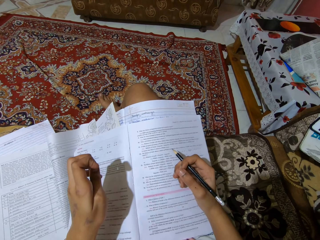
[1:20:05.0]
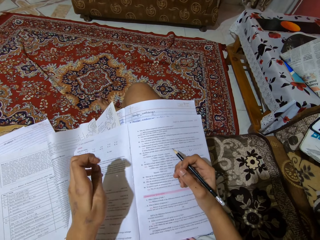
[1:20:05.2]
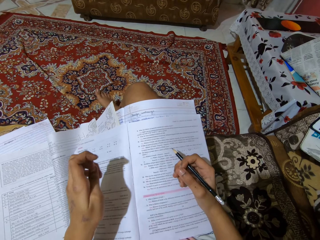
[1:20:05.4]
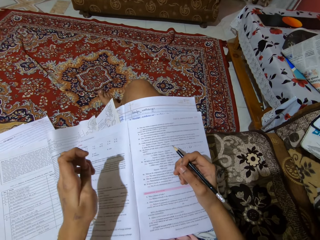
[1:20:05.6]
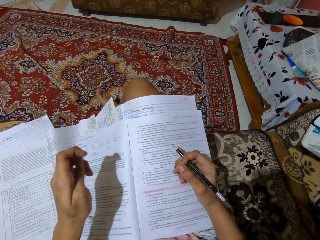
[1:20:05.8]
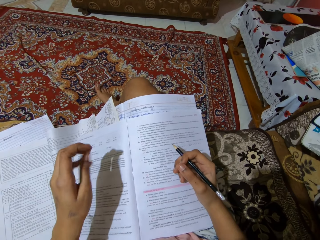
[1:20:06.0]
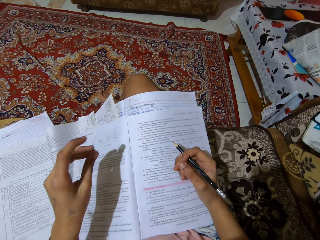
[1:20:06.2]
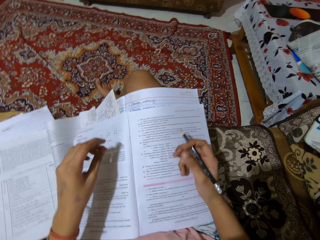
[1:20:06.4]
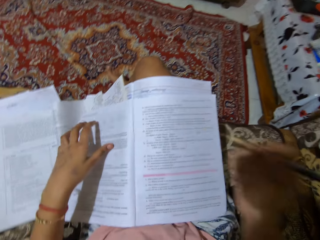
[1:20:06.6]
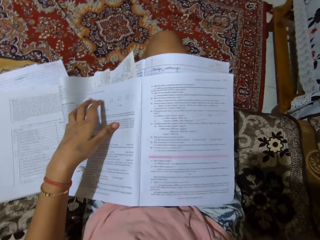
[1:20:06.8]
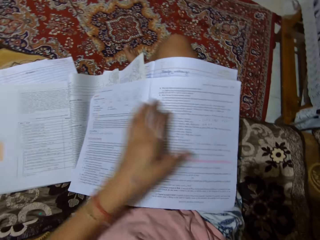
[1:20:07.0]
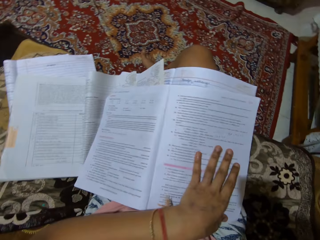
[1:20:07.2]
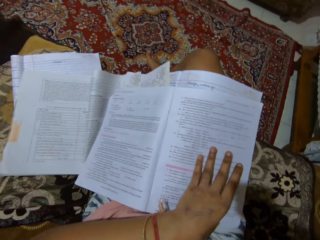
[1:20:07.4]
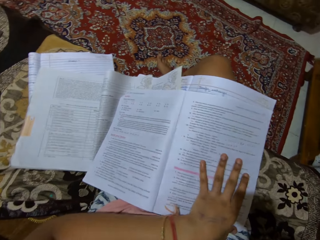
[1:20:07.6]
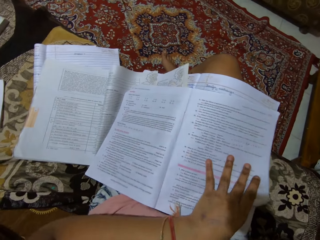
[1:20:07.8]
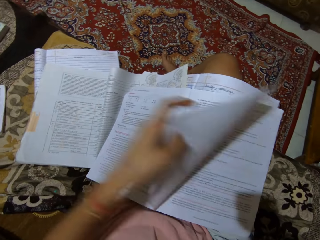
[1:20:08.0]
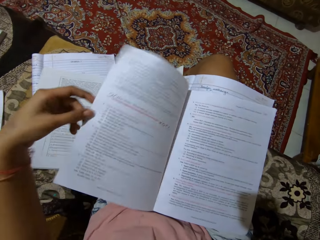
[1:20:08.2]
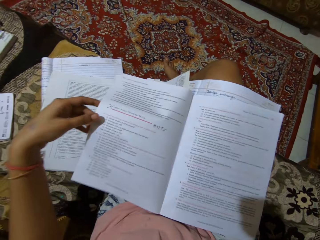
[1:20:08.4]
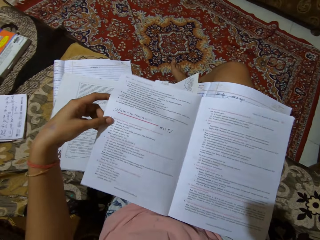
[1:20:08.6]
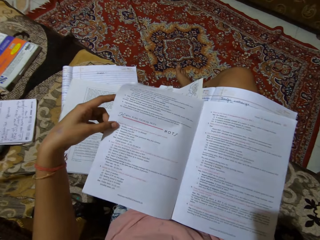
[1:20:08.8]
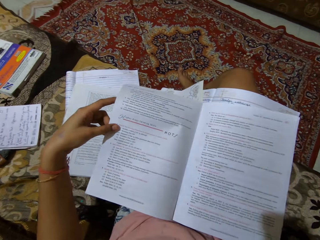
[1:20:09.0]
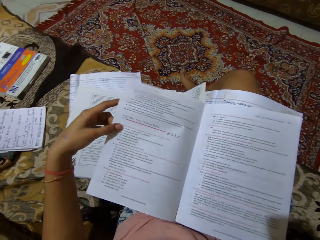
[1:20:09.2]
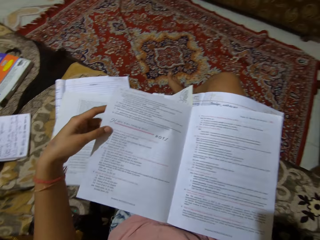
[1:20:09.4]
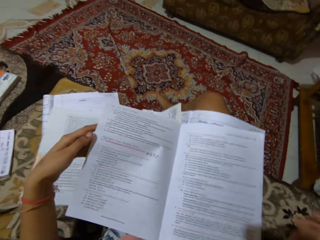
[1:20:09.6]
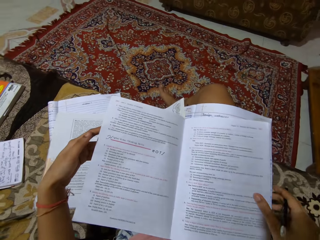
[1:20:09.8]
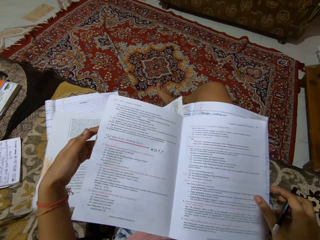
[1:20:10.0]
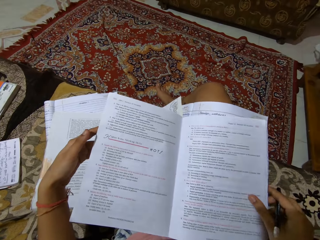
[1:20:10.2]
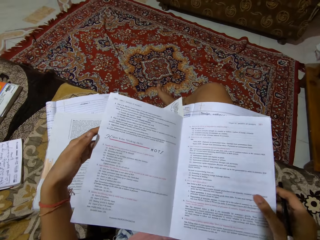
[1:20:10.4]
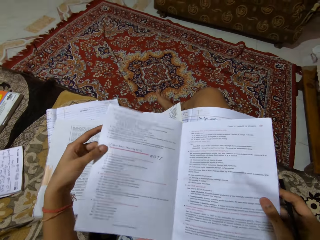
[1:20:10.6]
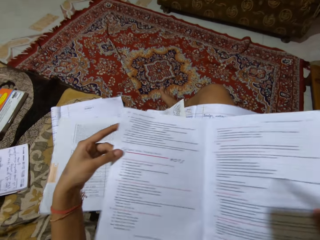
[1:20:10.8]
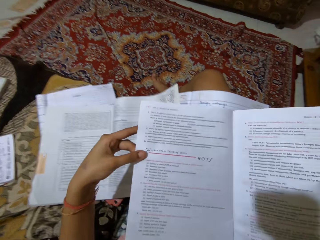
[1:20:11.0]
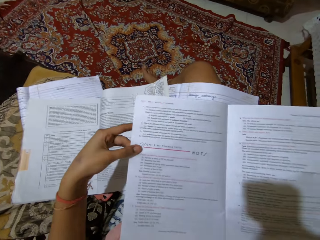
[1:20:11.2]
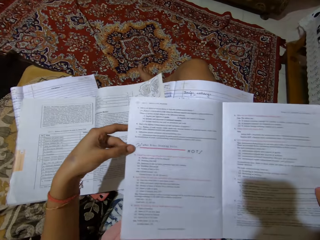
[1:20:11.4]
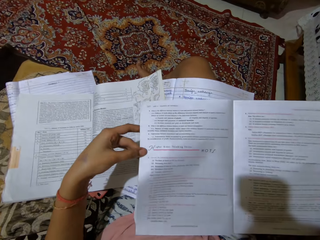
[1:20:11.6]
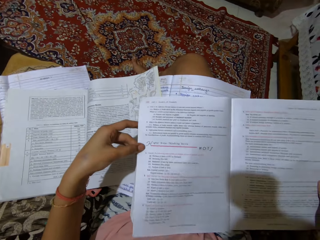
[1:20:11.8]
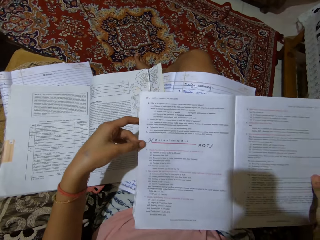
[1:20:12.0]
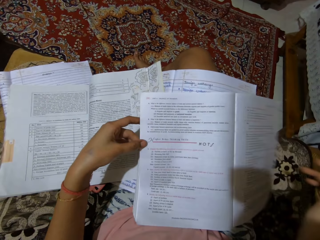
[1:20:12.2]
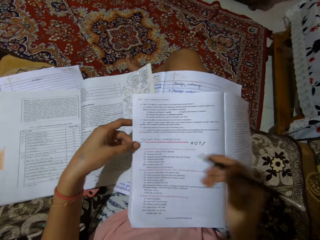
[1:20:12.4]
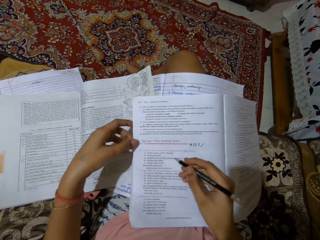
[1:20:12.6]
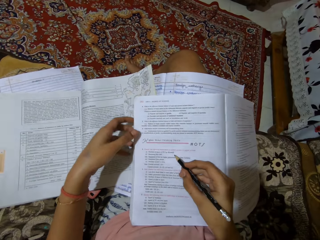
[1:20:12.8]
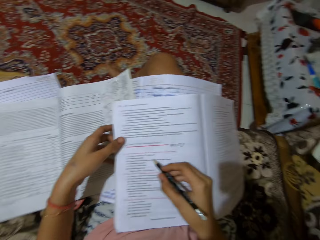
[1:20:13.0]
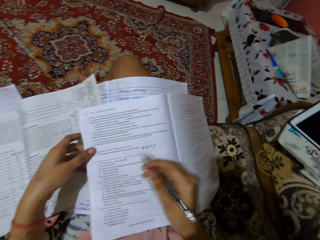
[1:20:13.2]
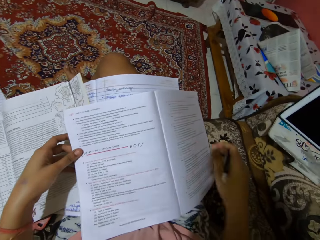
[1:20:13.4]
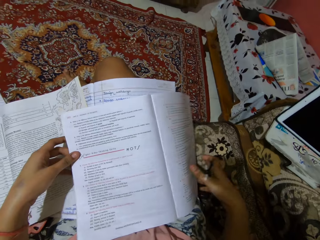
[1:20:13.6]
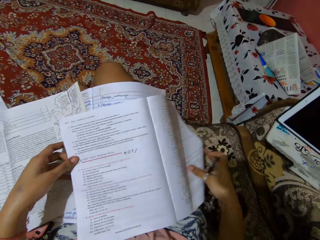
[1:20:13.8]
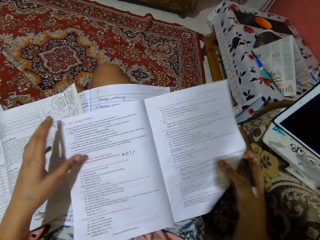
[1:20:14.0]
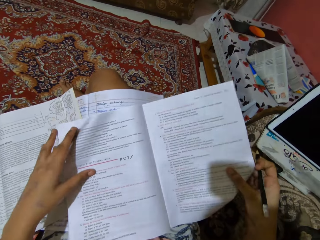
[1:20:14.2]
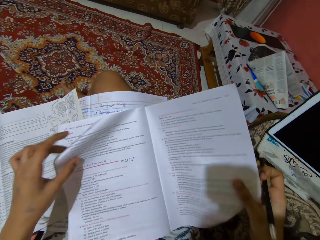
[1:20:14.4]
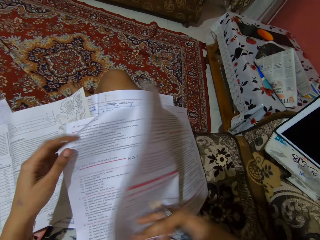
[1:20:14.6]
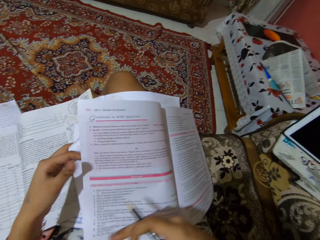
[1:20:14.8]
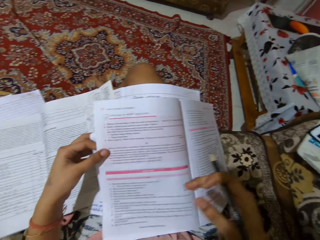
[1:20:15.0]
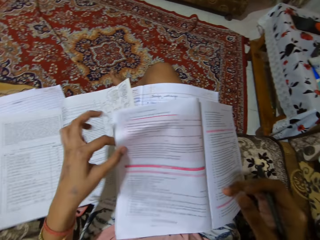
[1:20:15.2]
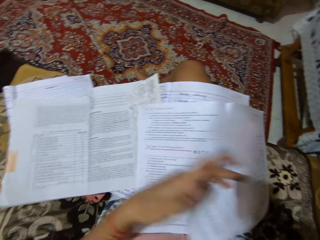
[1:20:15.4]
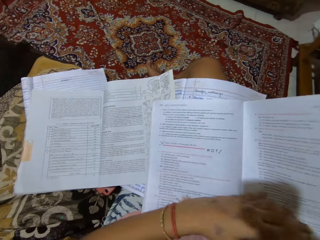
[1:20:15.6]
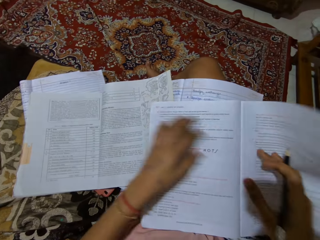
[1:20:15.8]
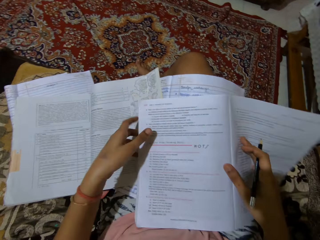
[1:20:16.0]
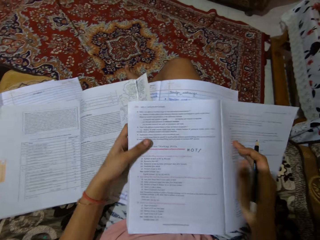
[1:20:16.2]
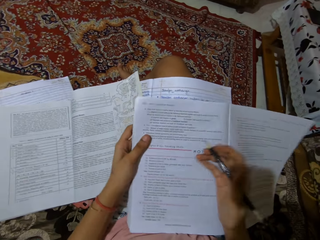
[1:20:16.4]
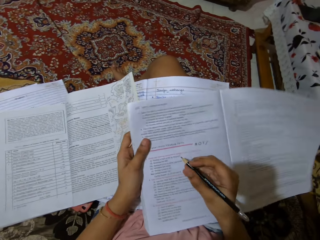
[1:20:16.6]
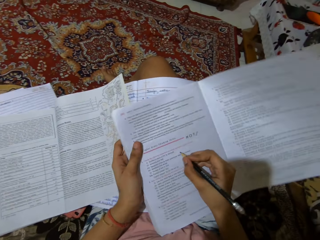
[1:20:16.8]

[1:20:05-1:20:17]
The camera wearer flips the pages of a notebook to the next page. They move the book. They turn the page.

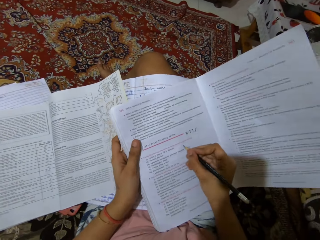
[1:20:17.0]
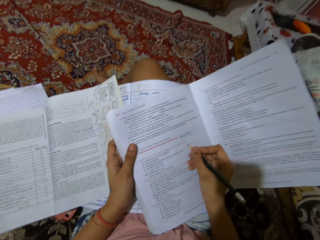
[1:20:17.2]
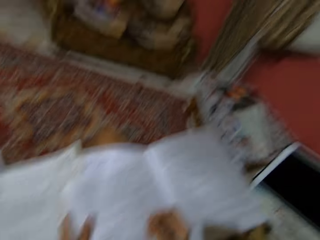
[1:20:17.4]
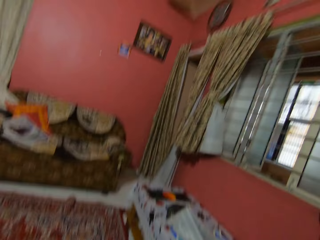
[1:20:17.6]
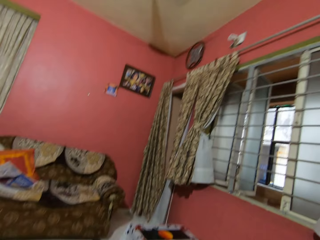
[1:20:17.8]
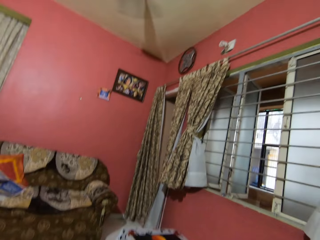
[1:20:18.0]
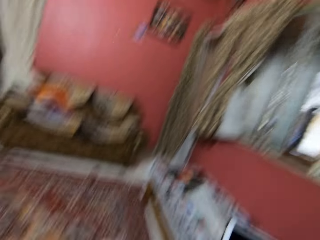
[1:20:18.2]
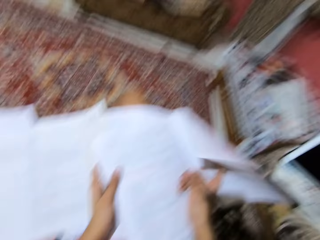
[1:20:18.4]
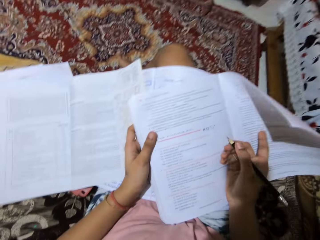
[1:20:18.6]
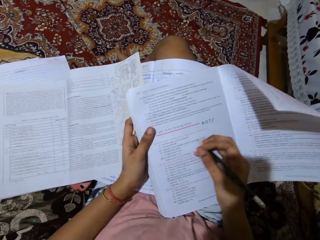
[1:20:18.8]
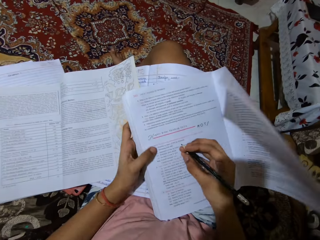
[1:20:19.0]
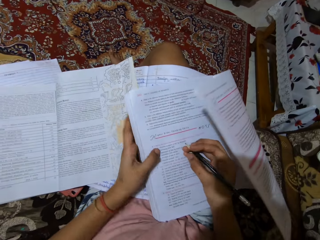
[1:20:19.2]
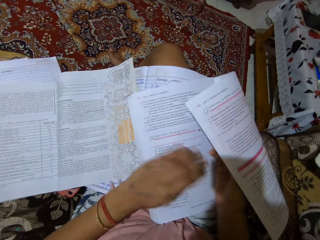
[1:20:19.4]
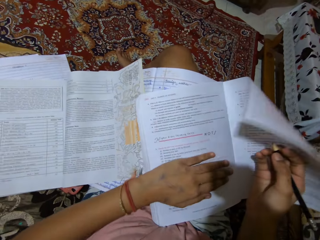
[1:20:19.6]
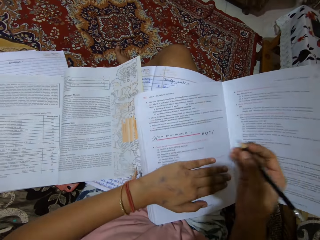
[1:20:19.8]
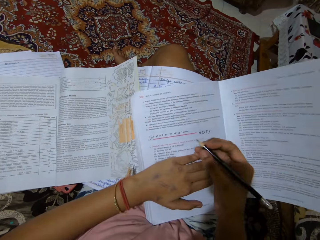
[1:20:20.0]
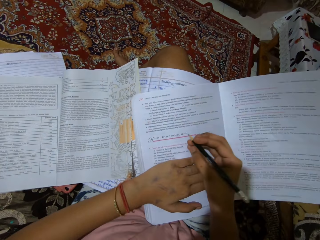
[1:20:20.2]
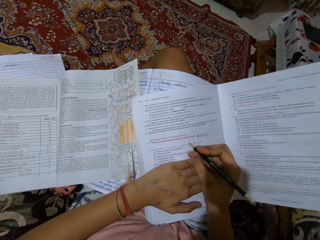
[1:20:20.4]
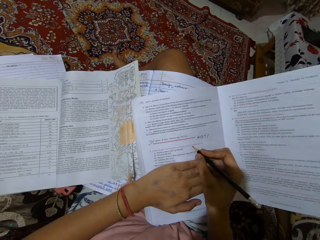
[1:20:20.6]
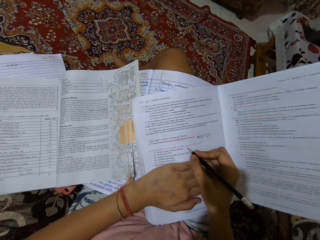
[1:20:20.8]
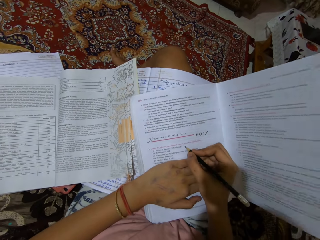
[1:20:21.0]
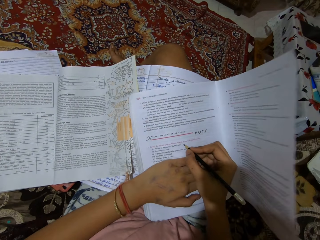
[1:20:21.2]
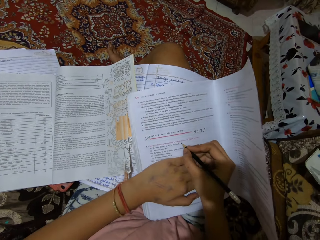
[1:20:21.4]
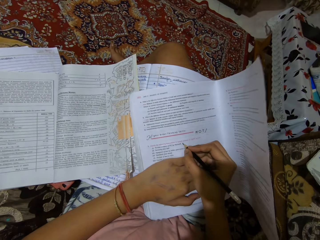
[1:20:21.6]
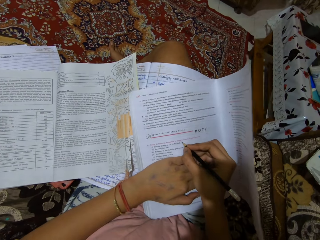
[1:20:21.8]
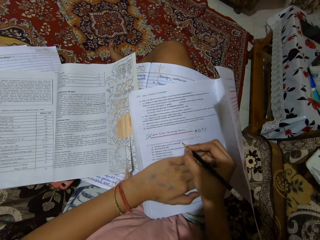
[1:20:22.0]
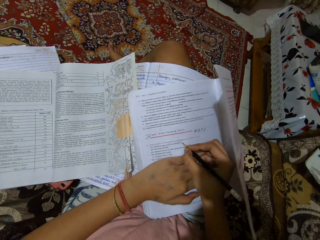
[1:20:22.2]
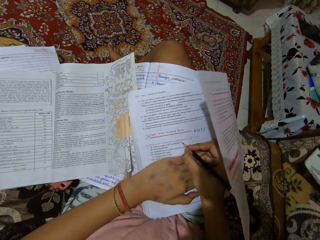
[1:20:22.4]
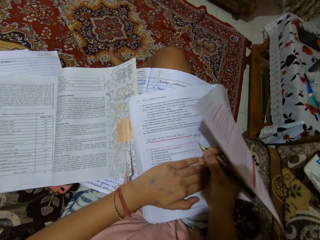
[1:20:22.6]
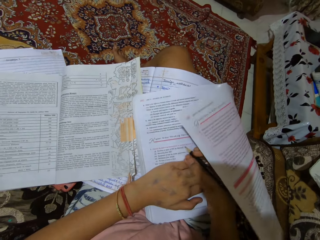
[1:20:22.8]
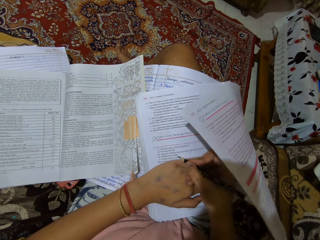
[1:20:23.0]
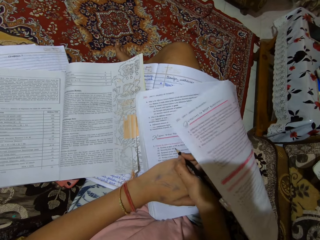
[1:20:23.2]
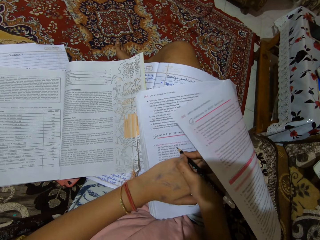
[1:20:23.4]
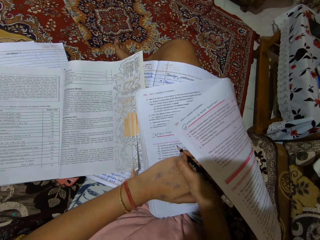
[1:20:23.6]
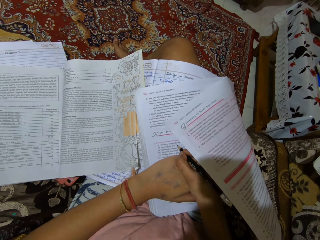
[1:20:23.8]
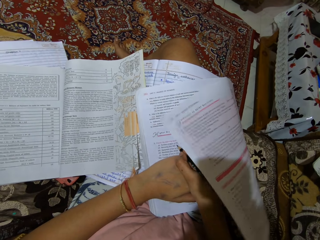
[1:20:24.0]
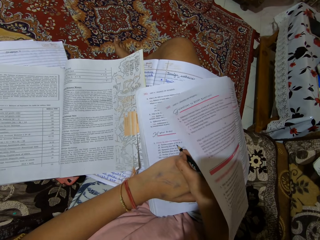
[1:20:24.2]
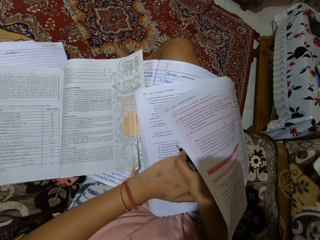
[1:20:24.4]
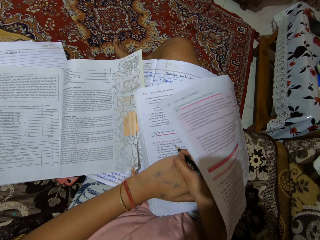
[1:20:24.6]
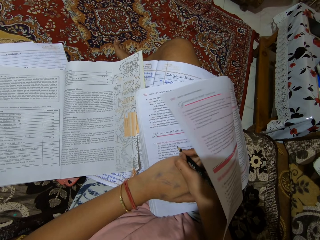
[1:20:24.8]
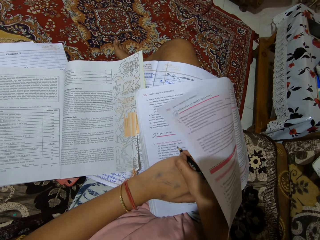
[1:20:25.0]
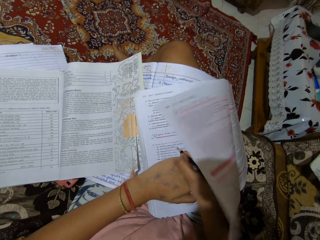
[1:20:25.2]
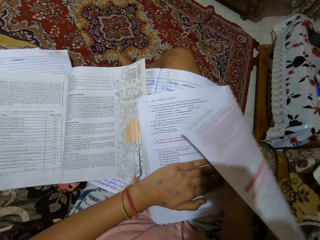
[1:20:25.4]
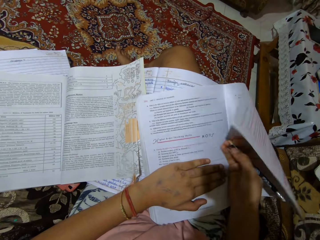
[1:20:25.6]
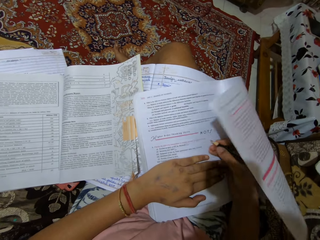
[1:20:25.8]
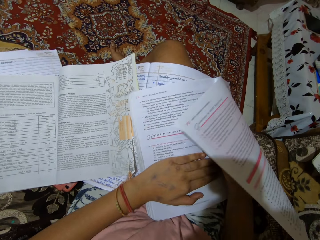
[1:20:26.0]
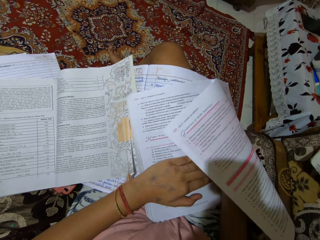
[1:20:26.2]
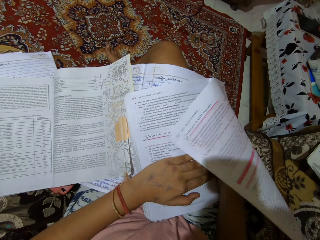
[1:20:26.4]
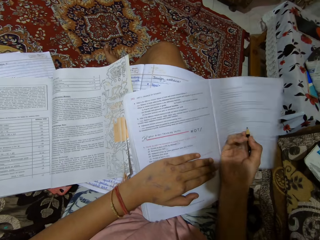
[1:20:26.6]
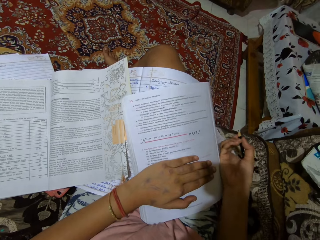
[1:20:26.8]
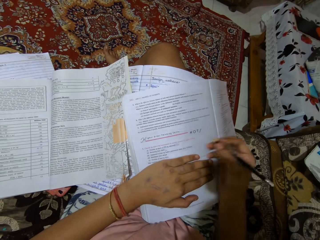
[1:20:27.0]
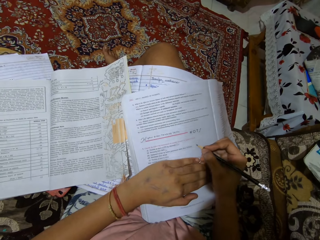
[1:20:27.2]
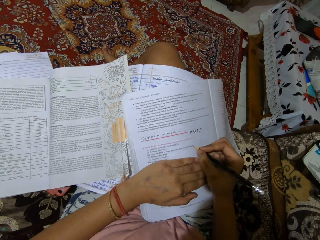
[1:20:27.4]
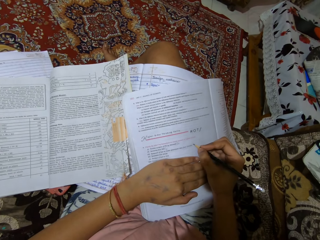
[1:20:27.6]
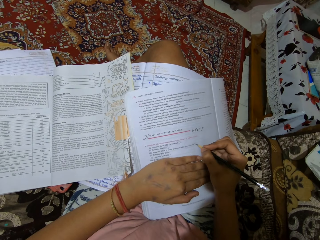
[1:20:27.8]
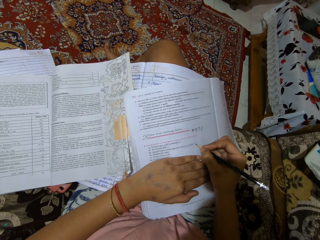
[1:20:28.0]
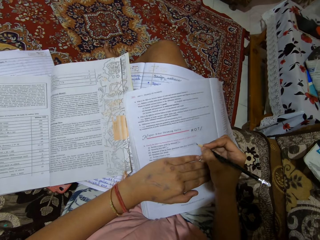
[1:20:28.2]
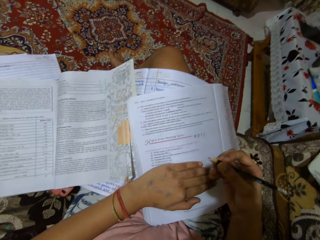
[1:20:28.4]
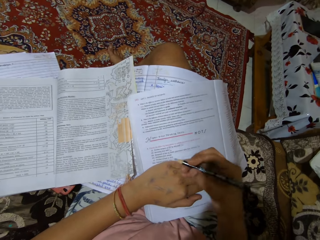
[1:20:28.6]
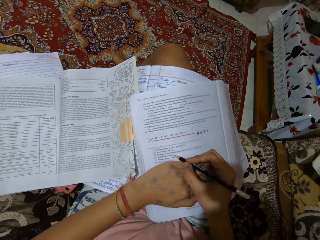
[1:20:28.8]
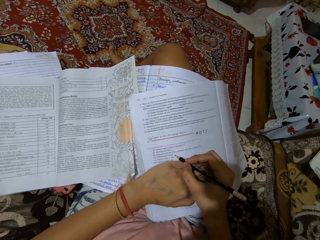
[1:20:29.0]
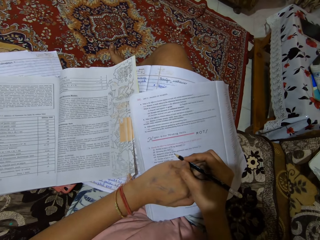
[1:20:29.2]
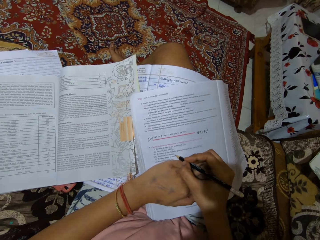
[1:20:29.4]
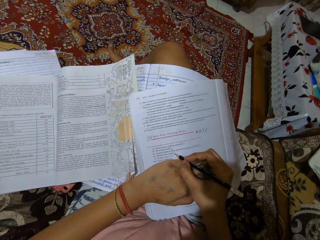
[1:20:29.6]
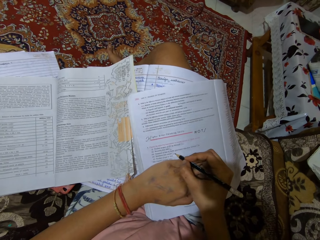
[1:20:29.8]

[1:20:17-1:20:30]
The camera wearer marks the answer. They write on the textbook.
